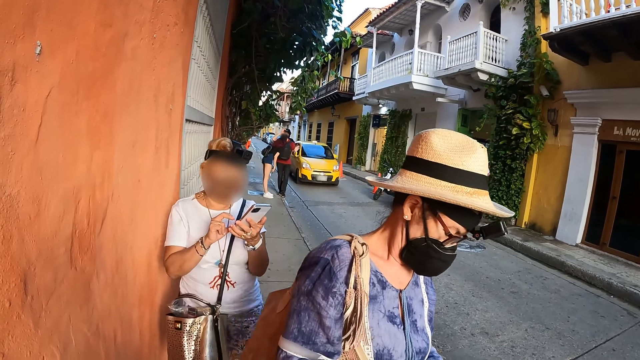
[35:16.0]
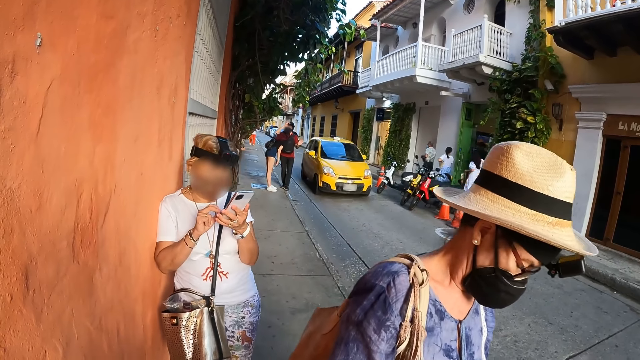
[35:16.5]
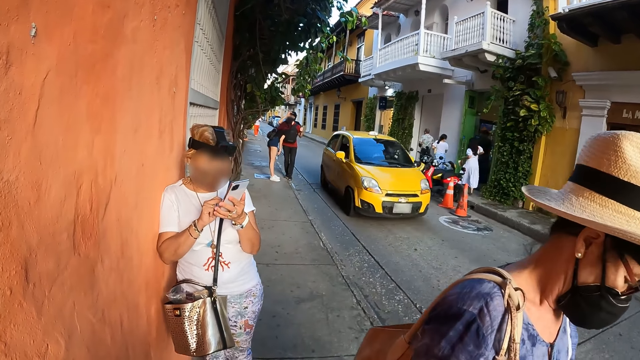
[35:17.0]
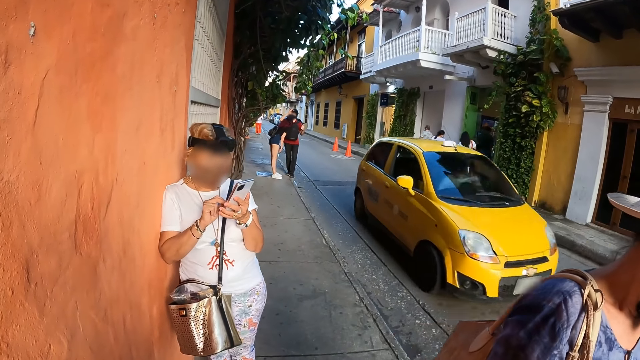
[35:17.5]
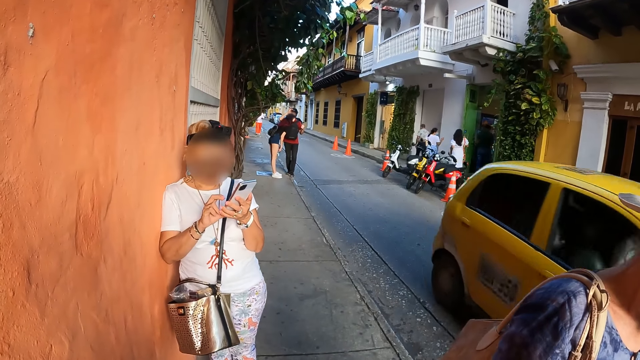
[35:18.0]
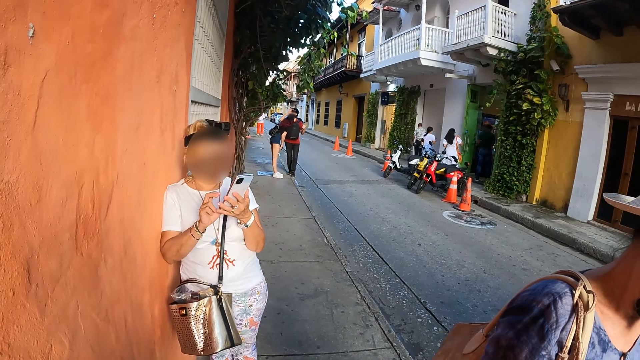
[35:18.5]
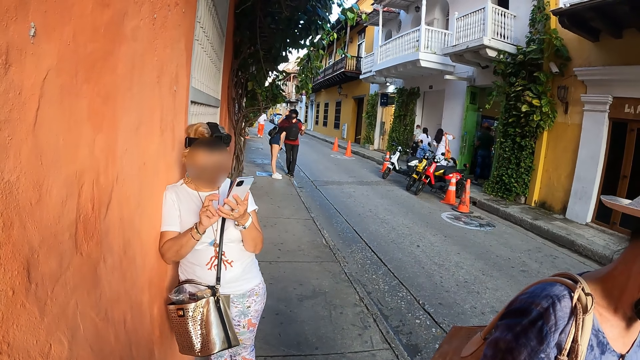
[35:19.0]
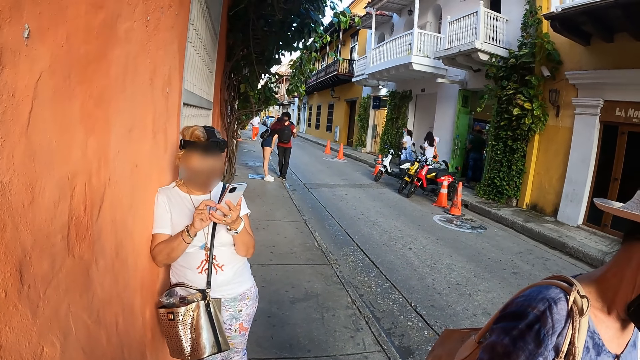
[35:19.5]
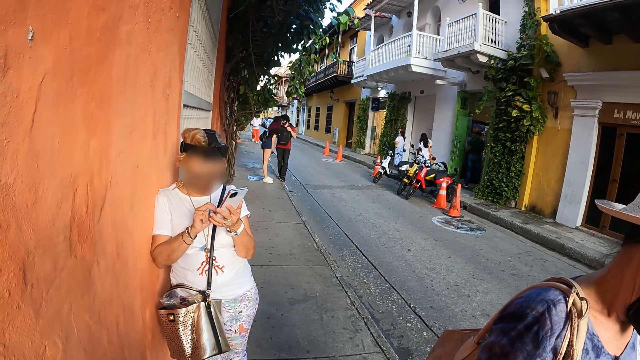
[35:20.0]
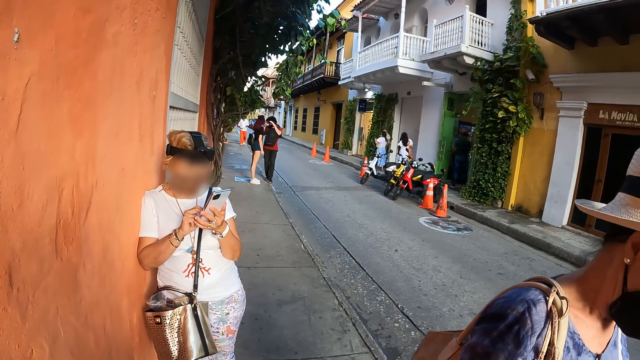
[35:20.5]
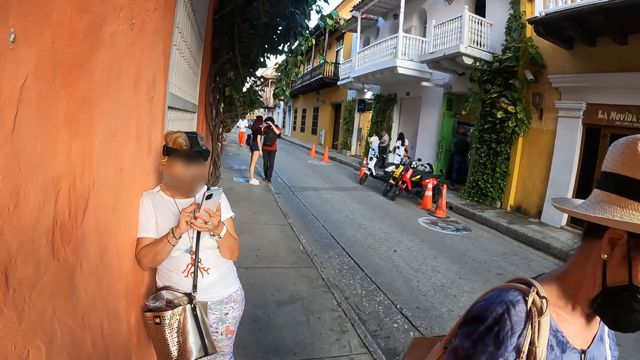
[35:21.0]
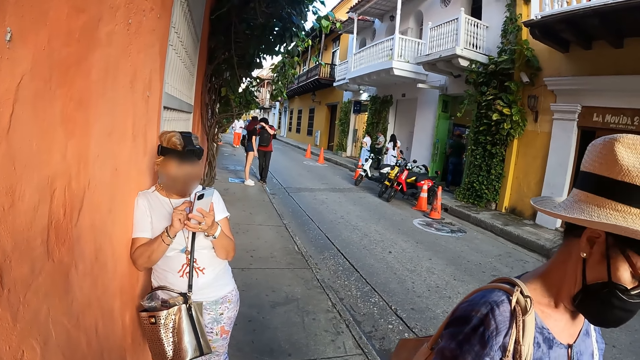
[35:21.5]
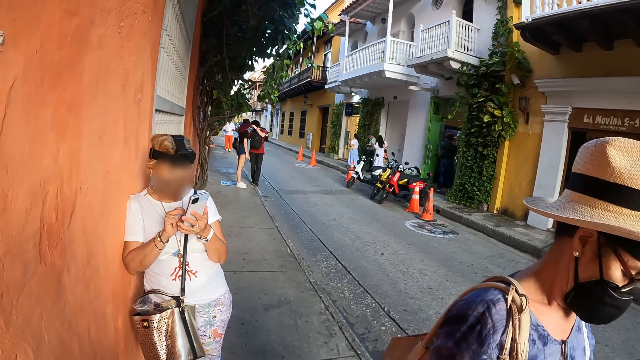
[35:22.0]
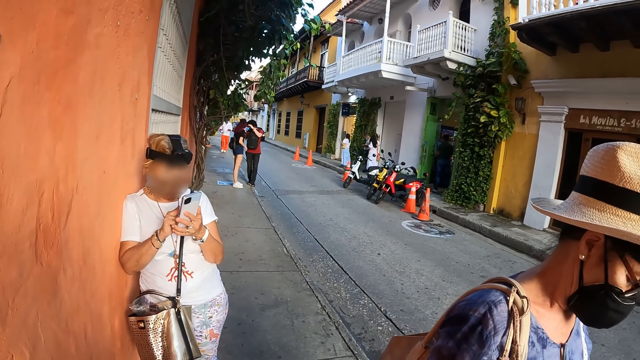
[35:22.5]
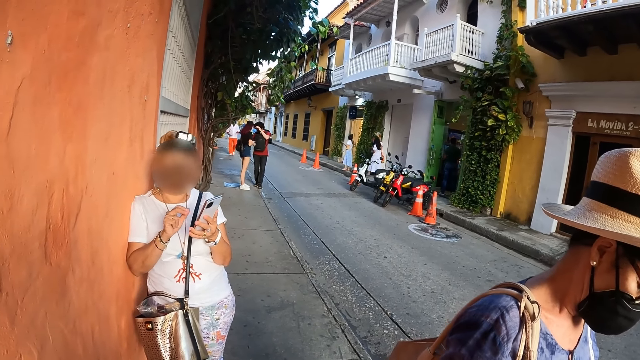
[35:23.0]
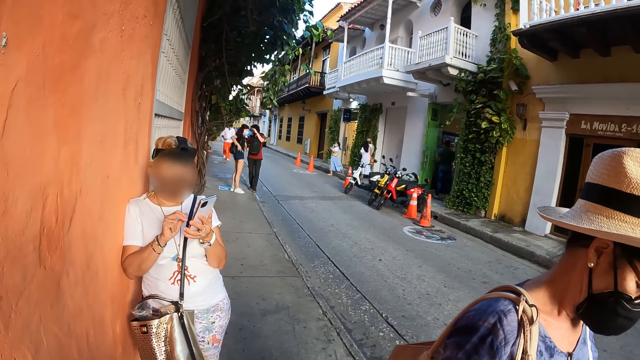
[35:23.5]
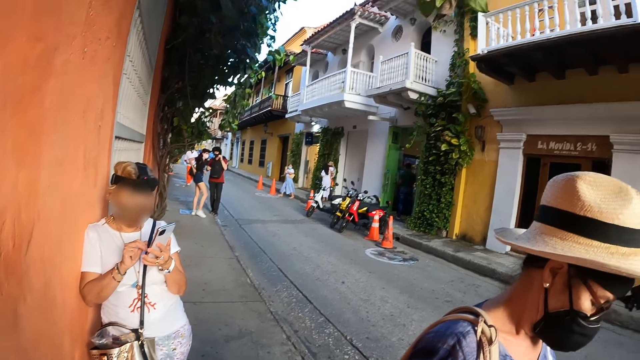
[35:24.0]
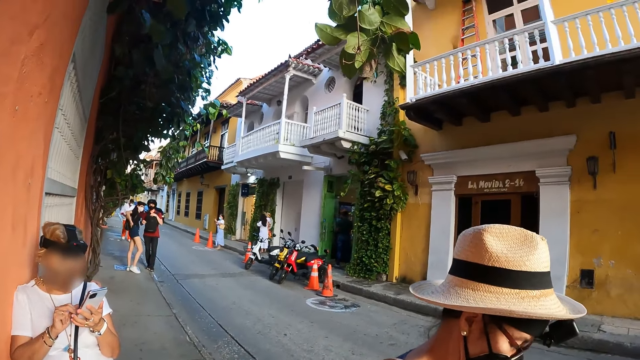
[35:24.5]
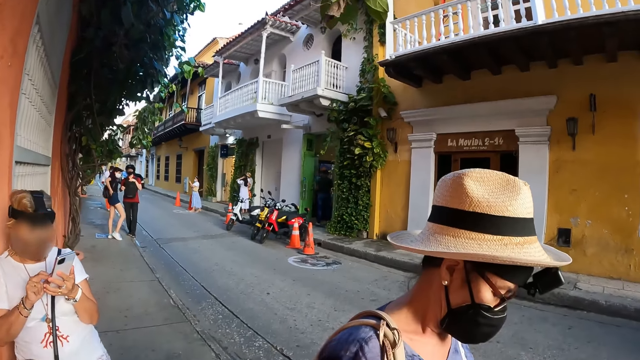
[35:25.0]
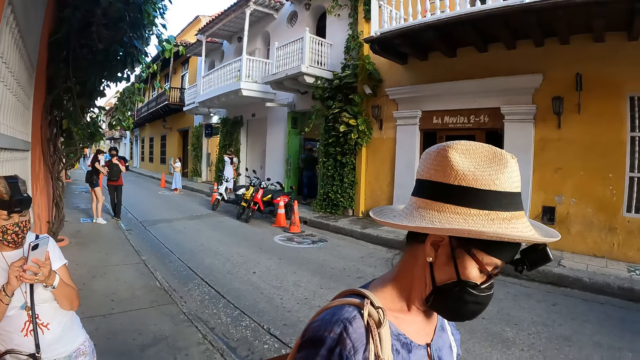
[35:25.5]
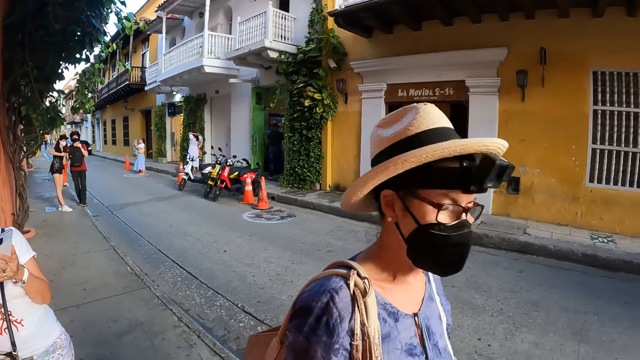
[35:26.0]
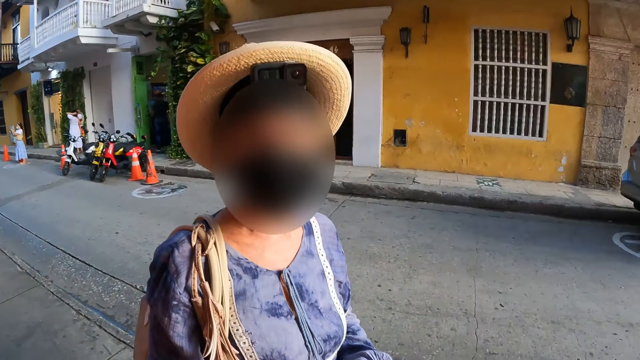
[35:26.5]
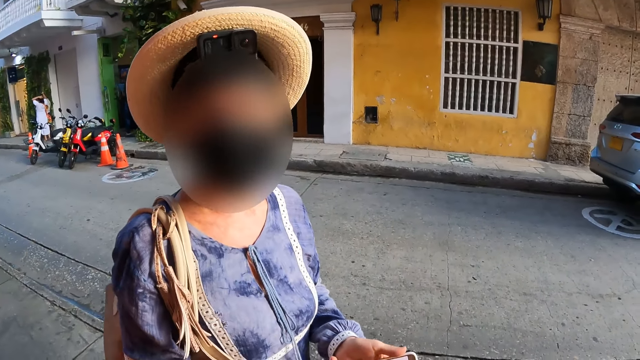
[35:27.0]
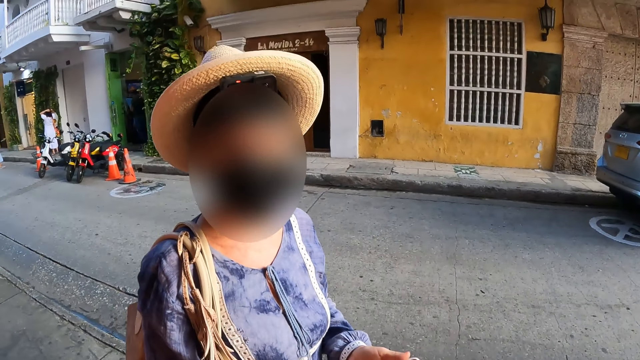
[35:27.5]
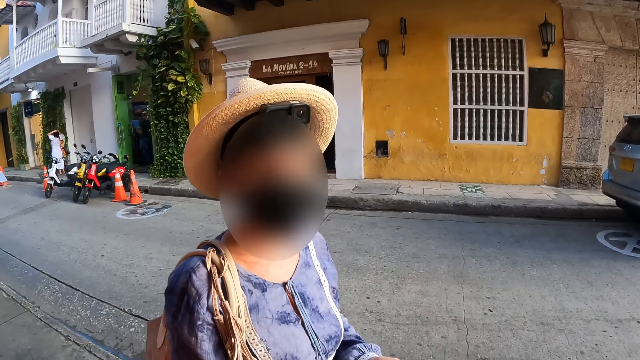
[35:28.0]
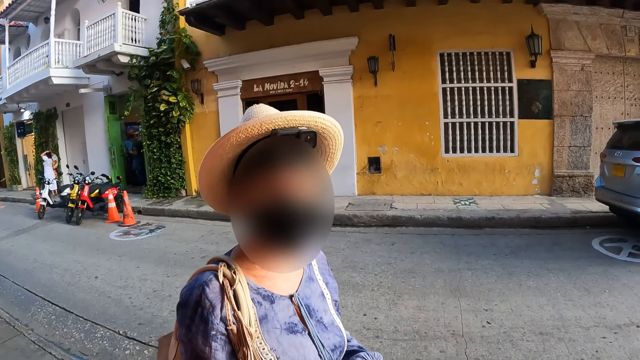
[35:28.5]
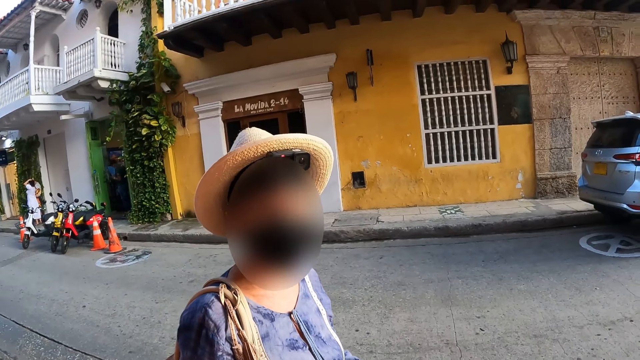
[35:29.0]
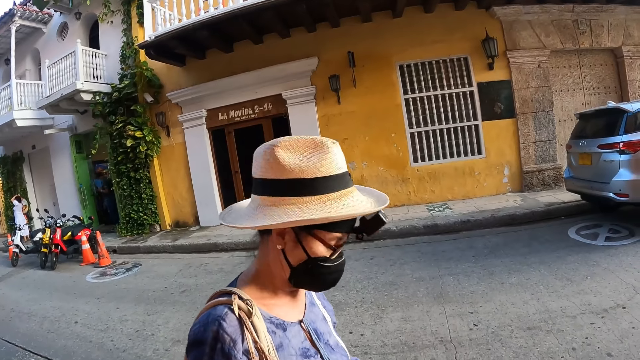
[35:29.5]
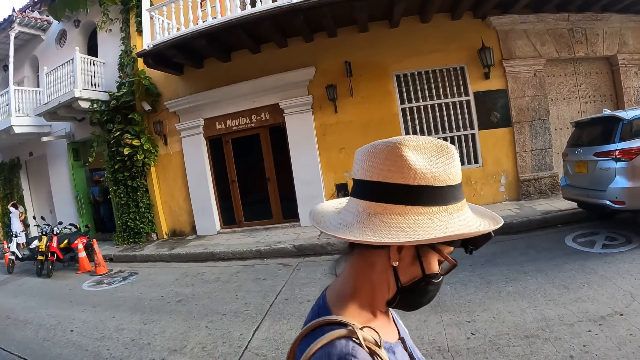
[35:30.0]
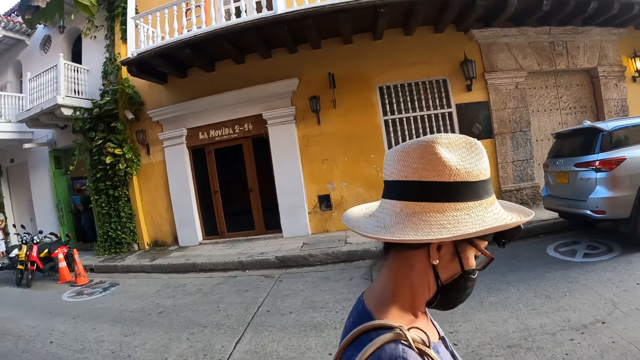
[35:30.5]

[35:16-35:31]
A man adjusts a head strap camera on his head with his hands. A woman cleans a mobile phone in her right hand on her shorts. Another woman interacts with the camera wearer.

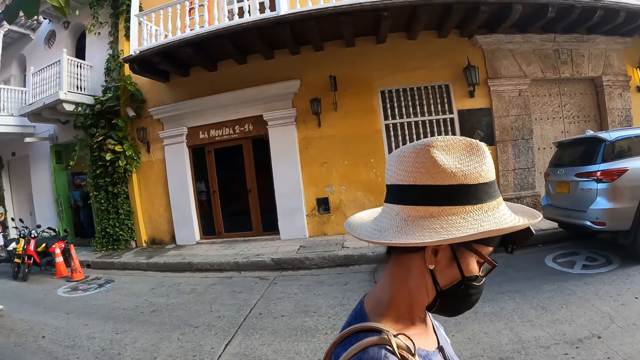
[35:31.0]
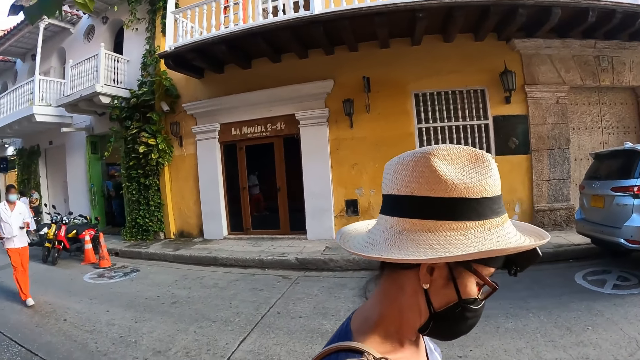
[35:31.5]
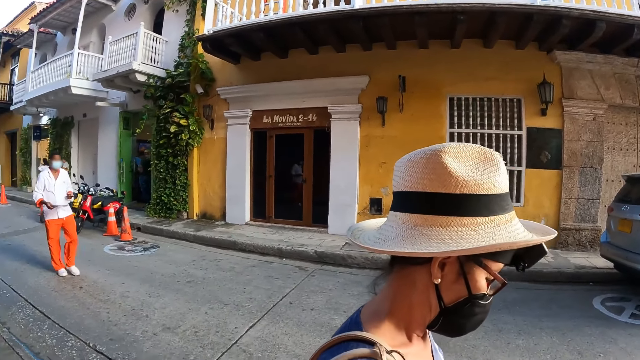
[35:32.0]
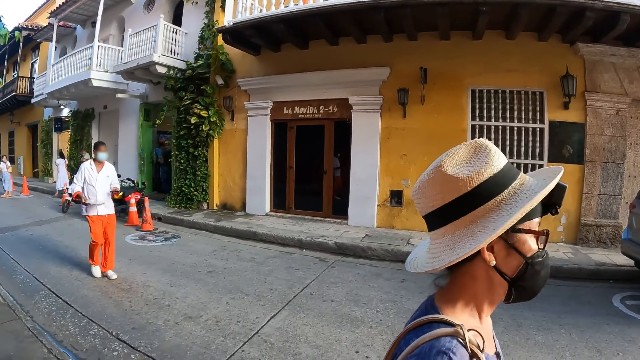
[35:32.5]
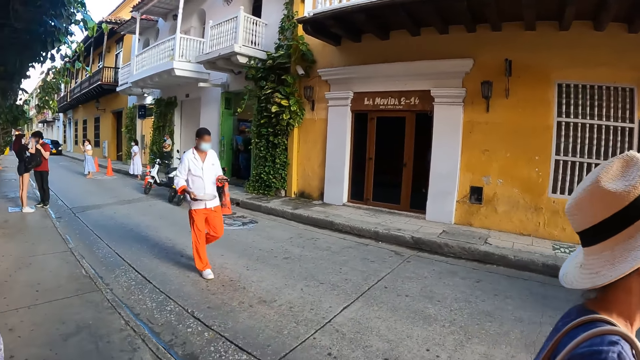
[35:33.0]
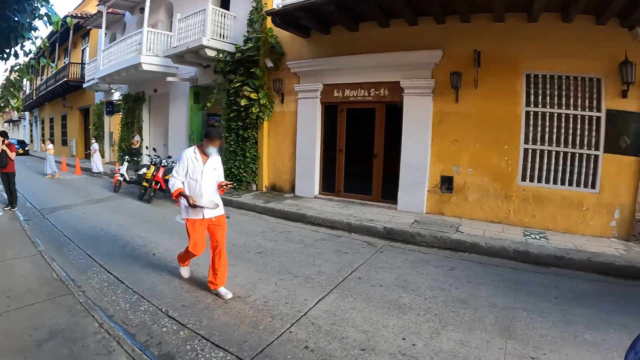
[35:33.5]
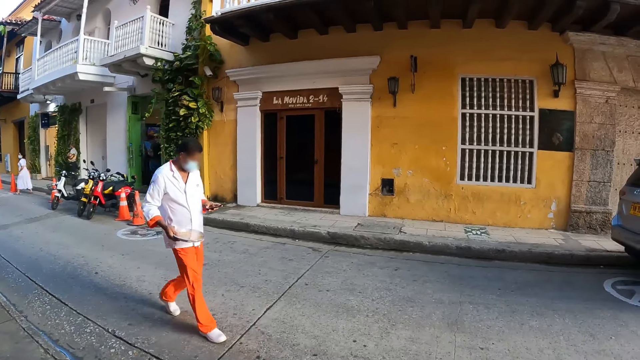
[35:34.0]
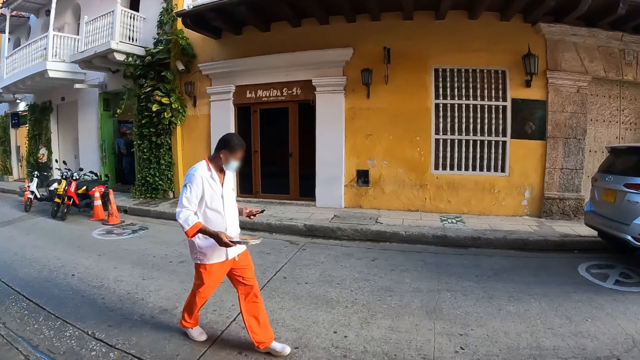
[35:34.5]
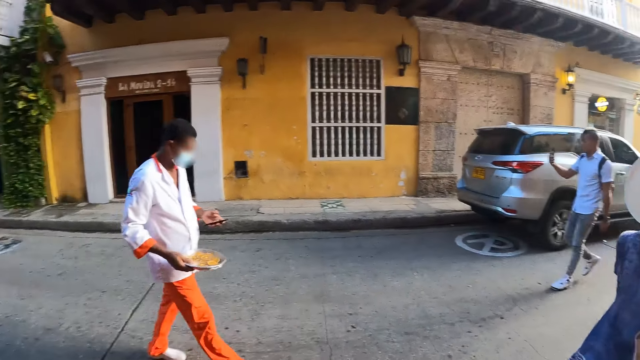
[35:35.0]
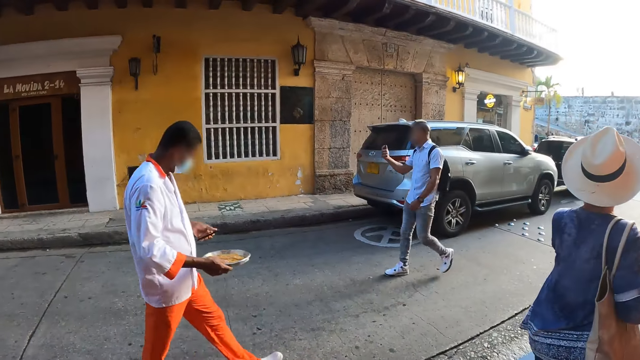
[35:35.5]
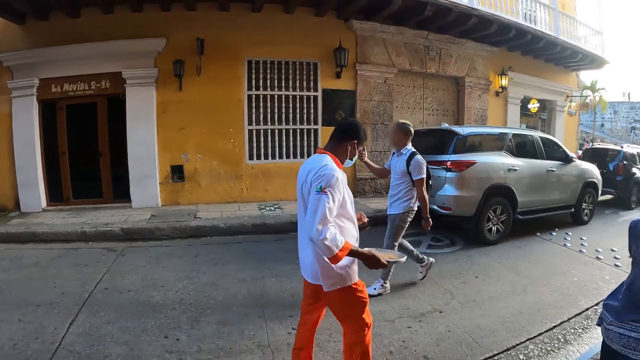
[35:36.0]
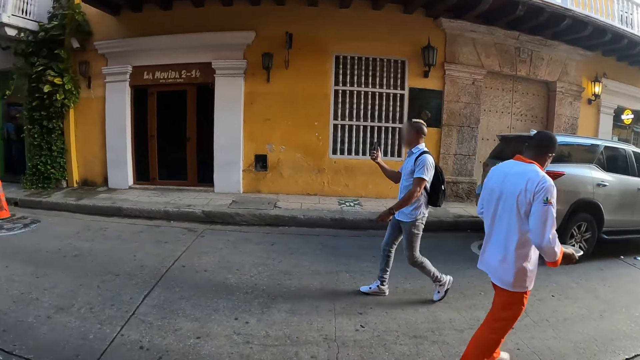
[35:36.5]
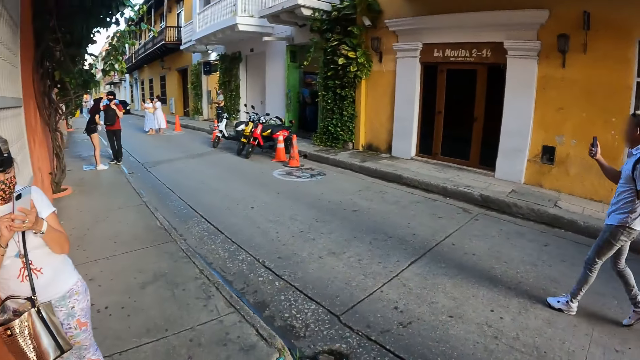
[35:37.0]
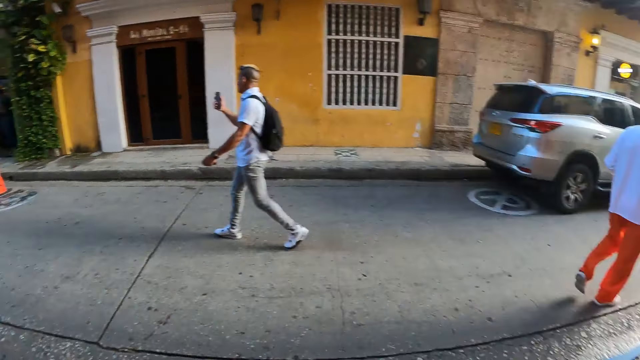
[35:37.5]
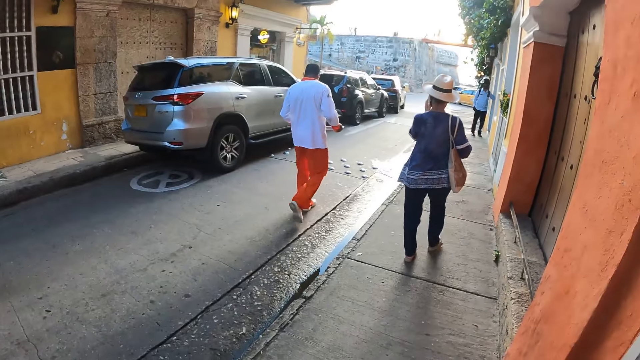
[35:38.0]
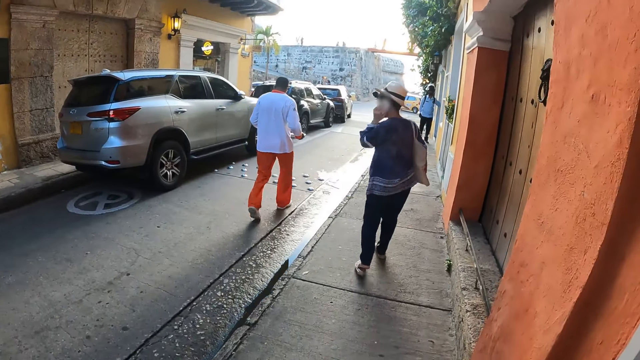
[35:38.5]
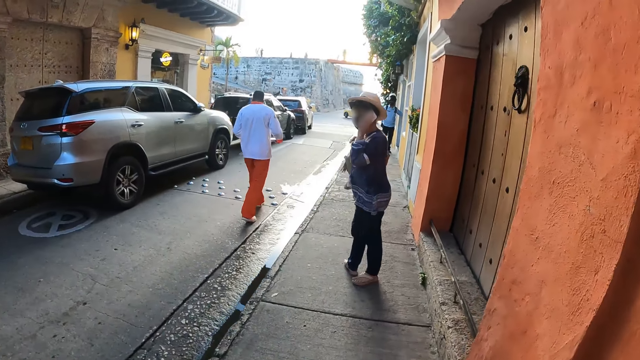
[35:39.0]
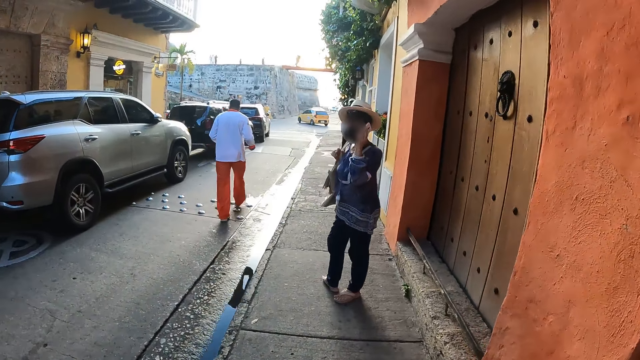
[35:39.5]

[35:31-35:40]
The woman adjusts the head strap camera on the man's head with her hands. Another woman talks over the mobile phone in her left hand.
